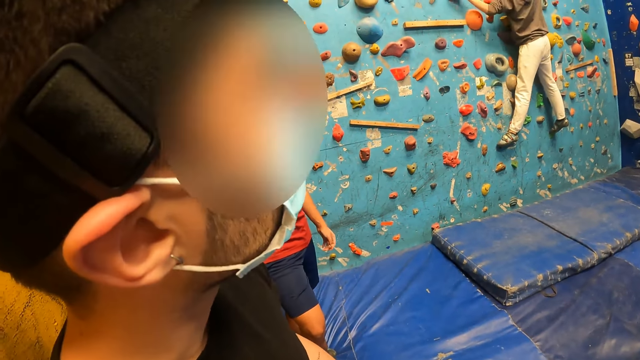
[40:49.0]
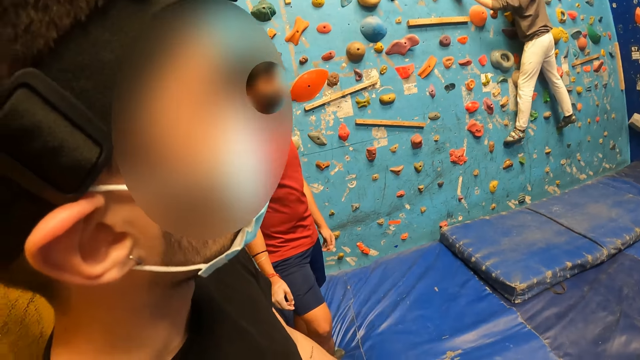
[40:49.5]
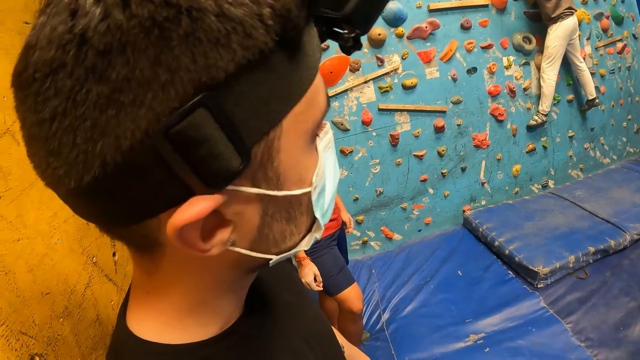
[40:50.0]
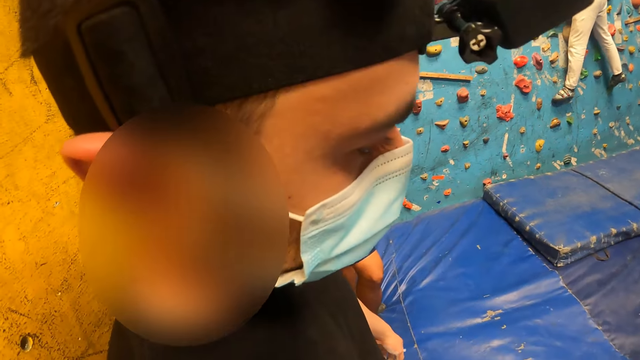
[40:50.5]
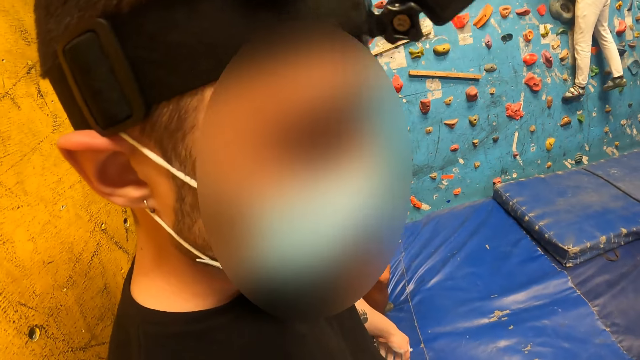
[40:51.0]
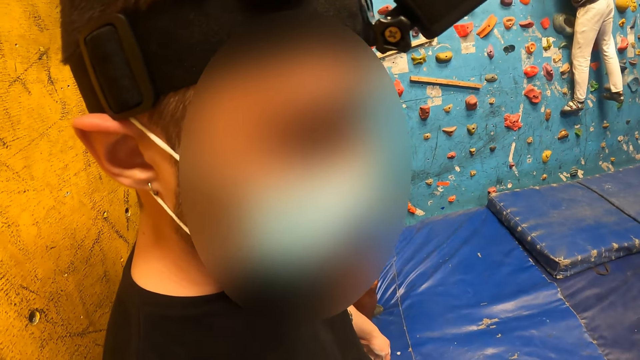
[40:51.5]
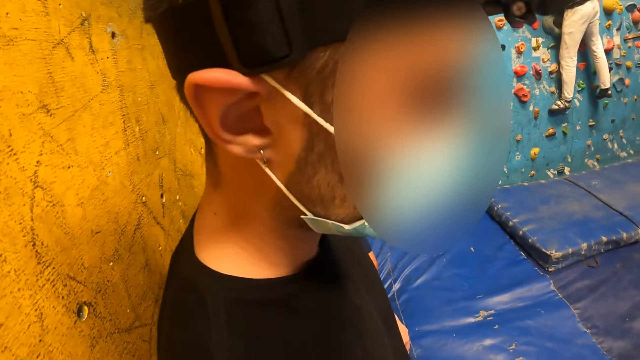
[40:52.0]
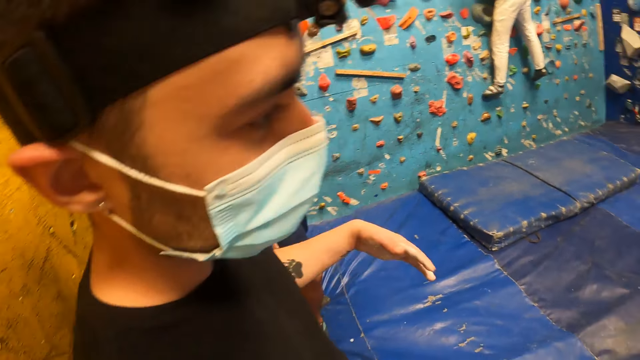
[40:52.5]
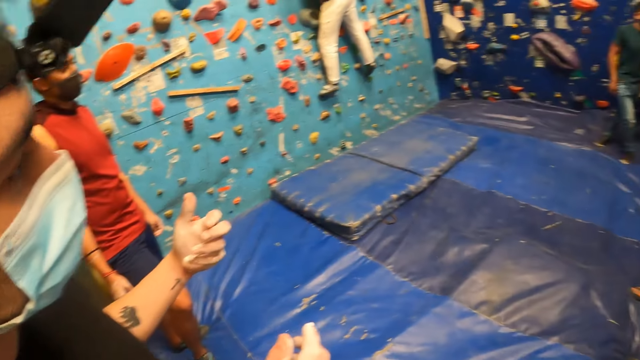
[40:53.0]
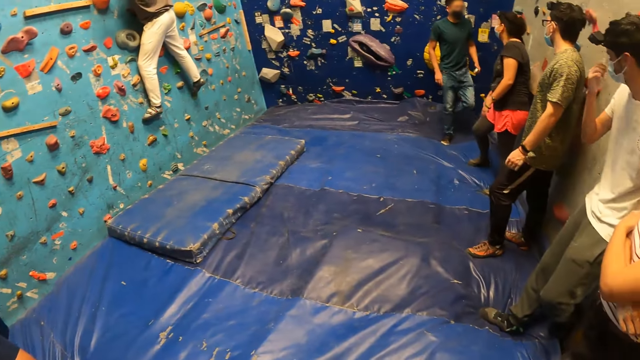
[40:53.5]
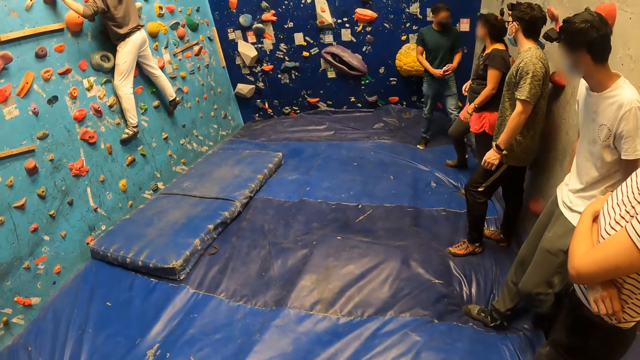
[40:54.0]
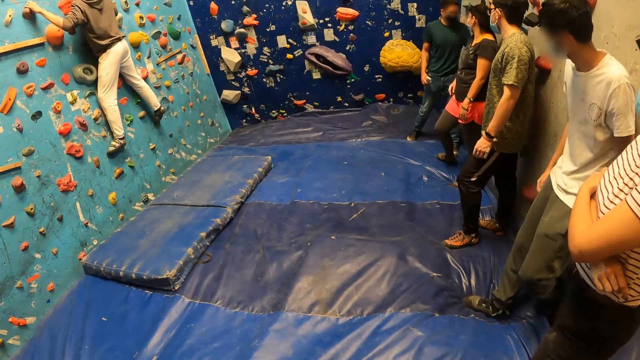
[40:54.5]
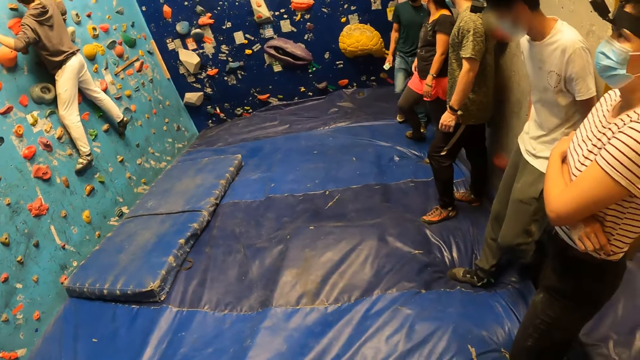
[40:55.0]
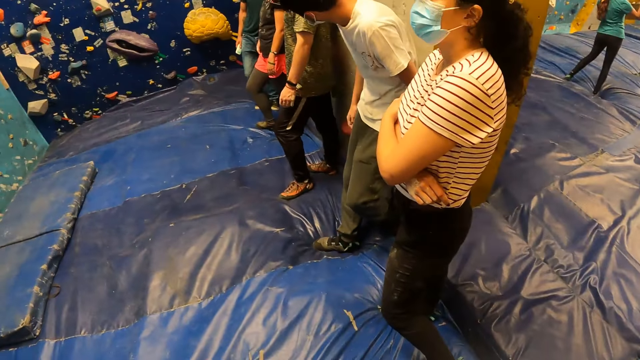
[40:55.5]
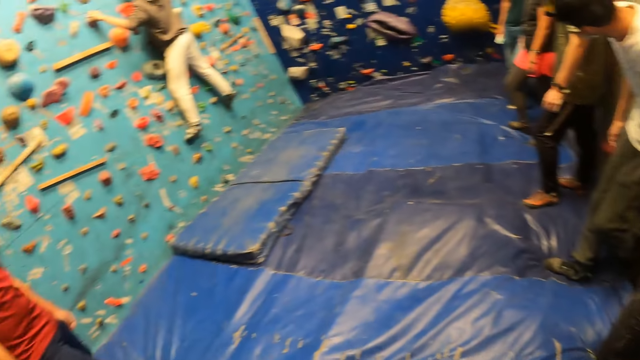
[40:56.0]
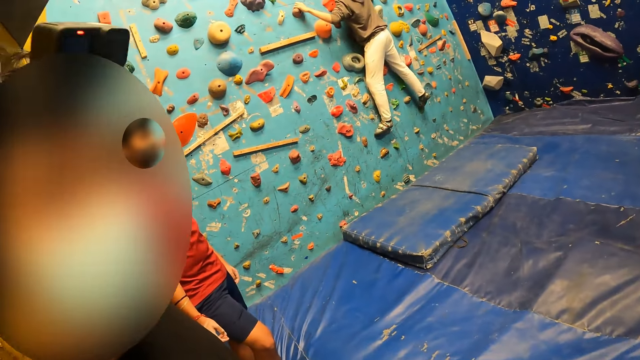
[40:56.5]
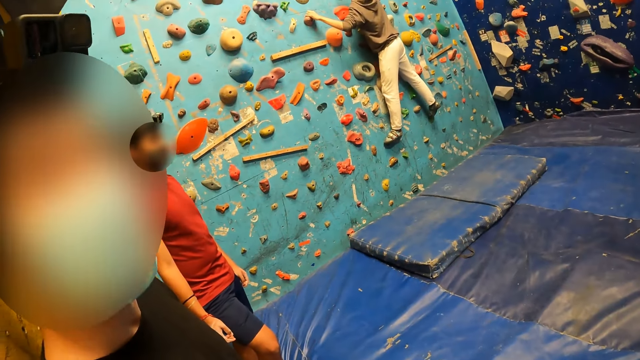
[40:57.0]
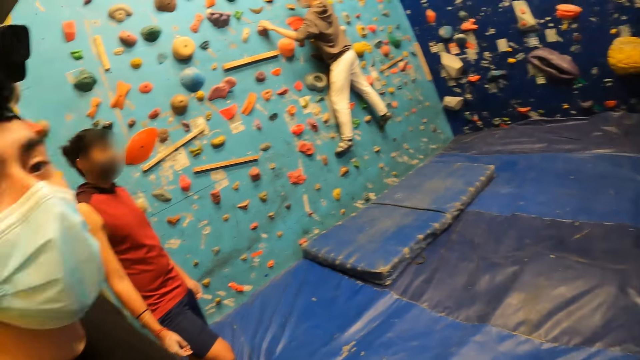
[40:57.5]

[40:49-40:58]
The camera wearer looks at a person. The person climbs the climbing wall. Another person moves his hands. The camera wearer looks around the room. A man walks towards a woman at the gym. A third person walks around the room. The camera wearer looks around the room.

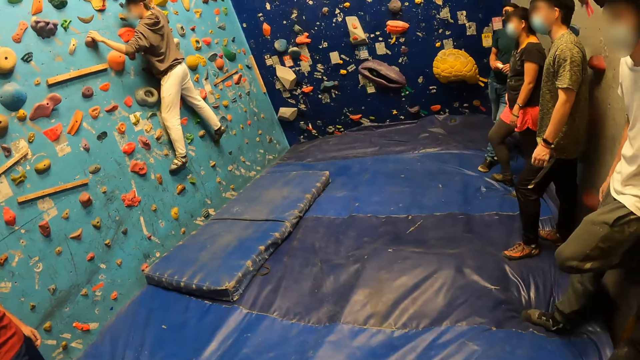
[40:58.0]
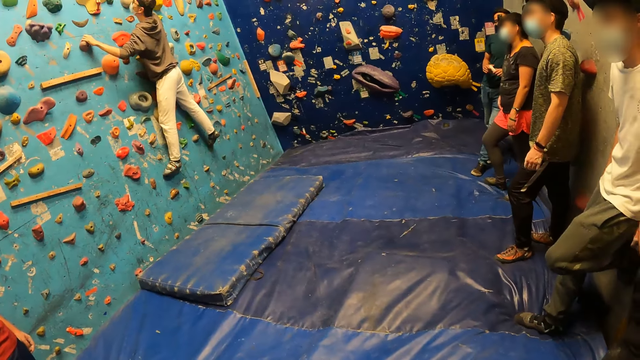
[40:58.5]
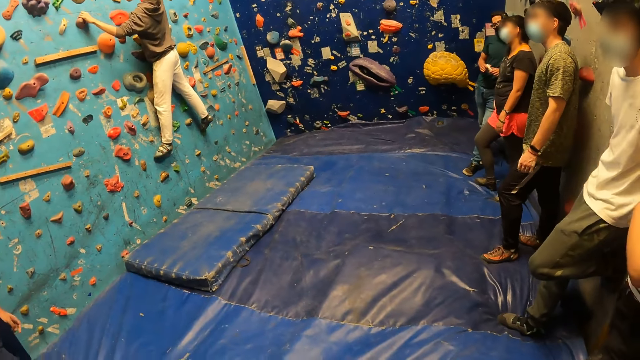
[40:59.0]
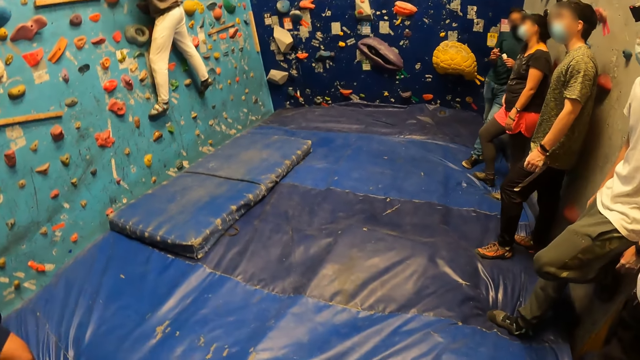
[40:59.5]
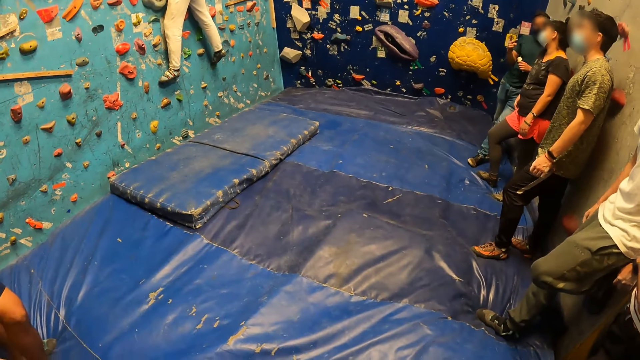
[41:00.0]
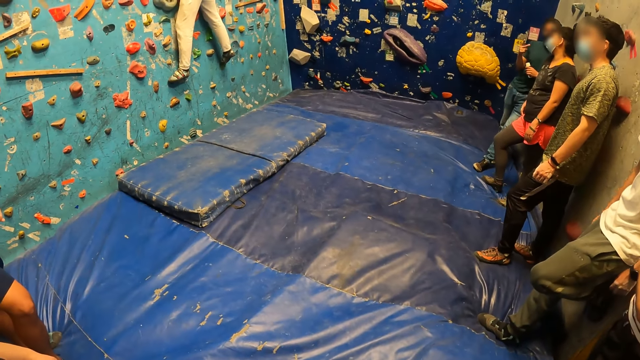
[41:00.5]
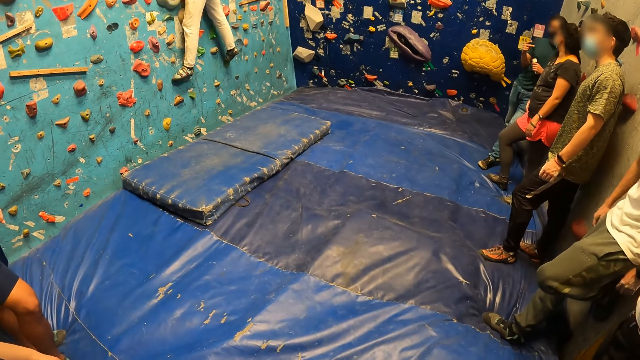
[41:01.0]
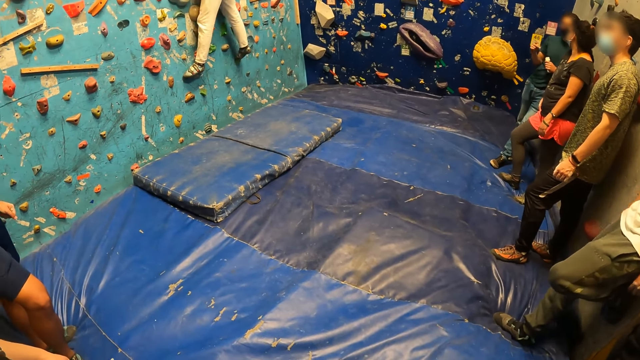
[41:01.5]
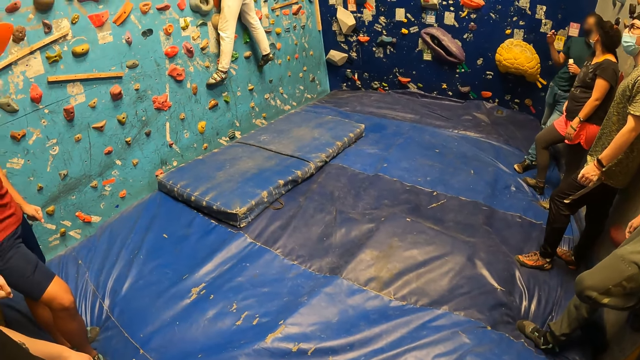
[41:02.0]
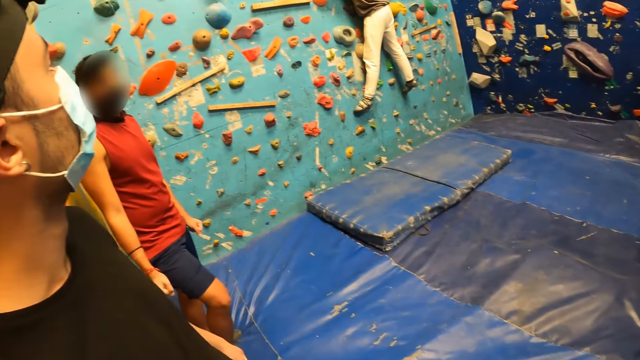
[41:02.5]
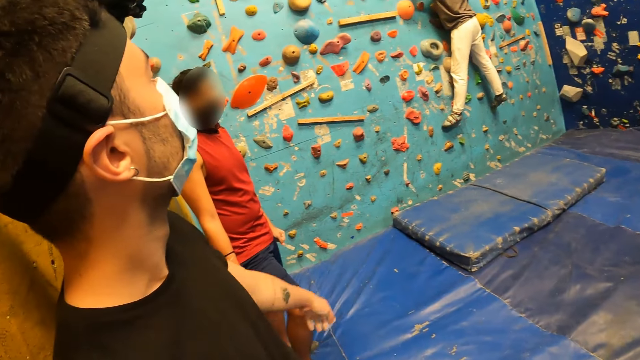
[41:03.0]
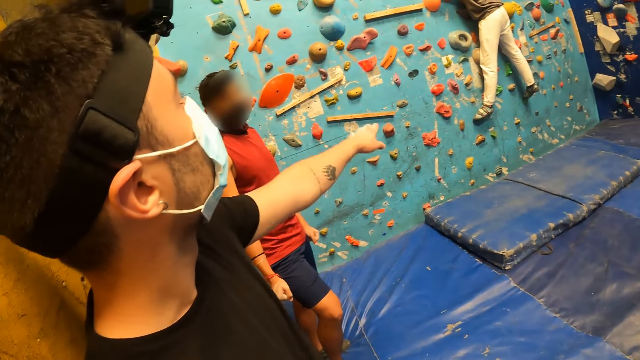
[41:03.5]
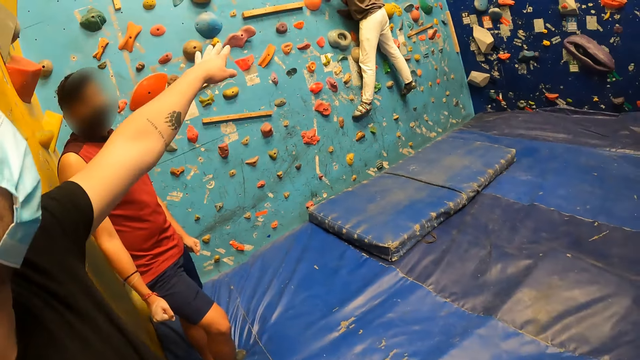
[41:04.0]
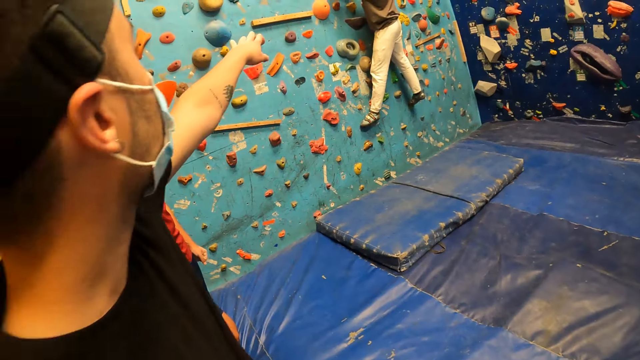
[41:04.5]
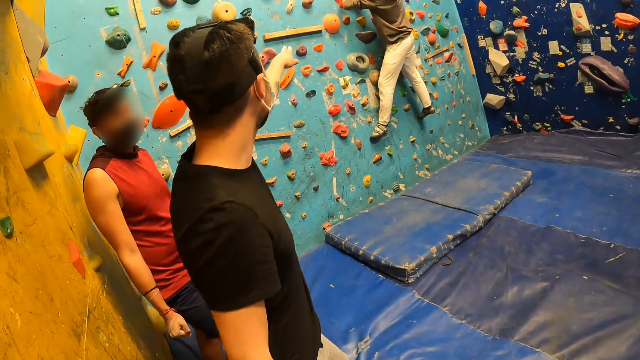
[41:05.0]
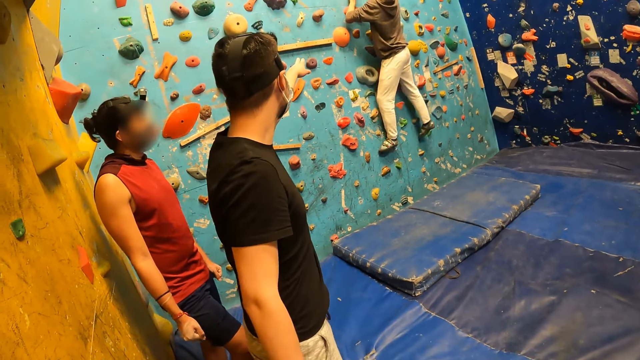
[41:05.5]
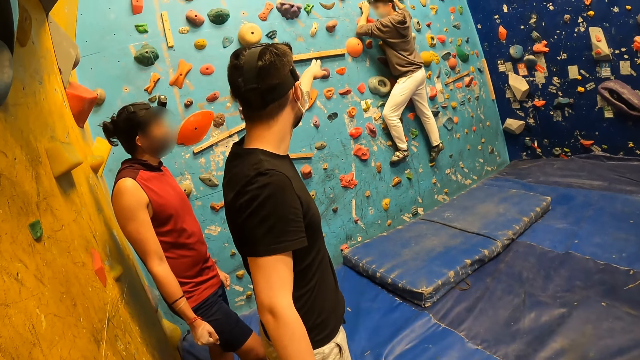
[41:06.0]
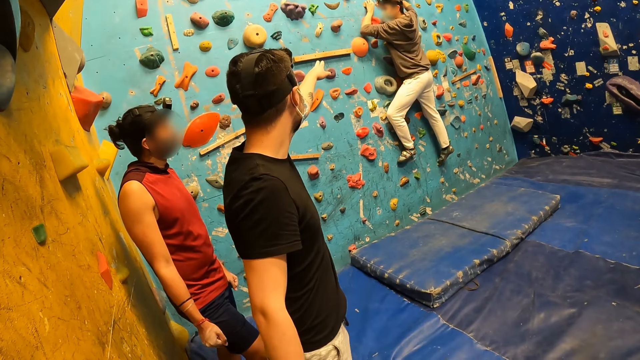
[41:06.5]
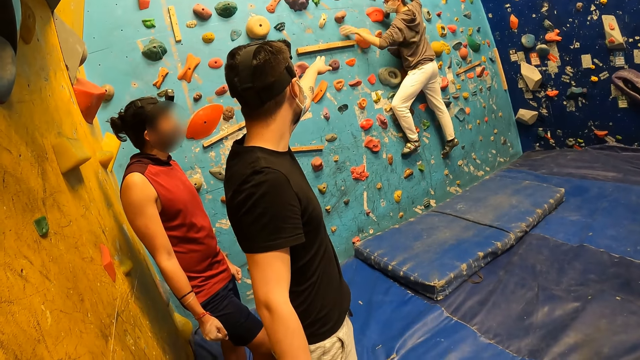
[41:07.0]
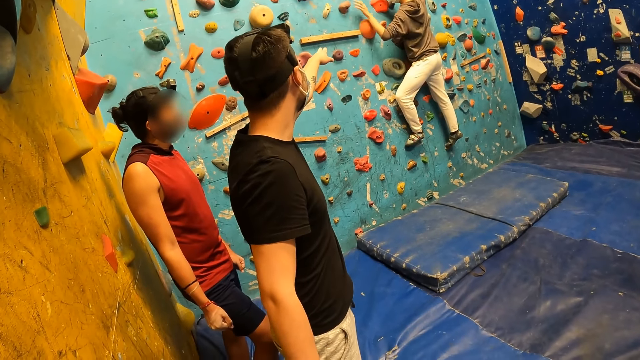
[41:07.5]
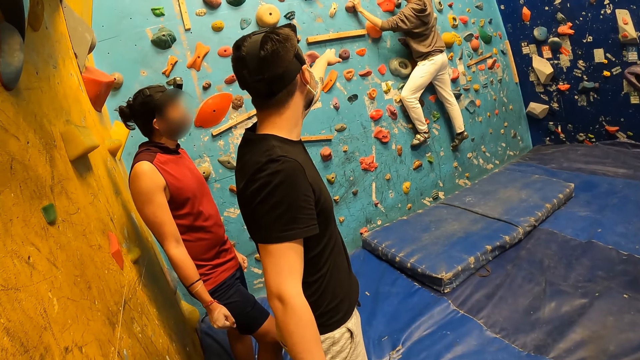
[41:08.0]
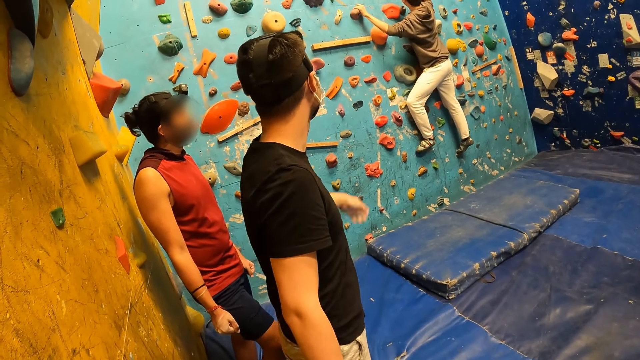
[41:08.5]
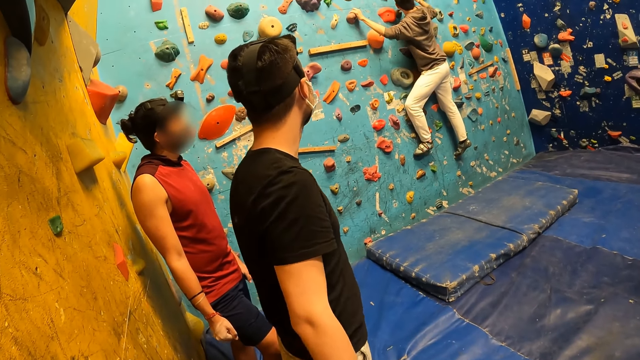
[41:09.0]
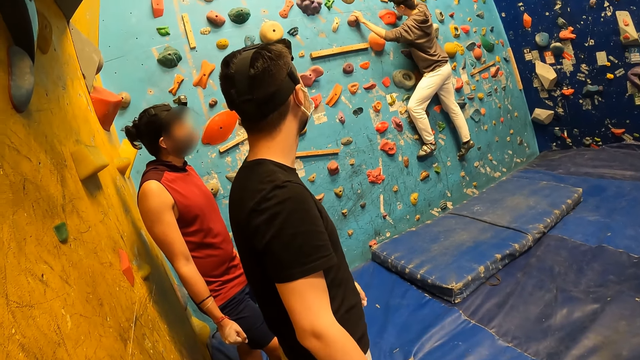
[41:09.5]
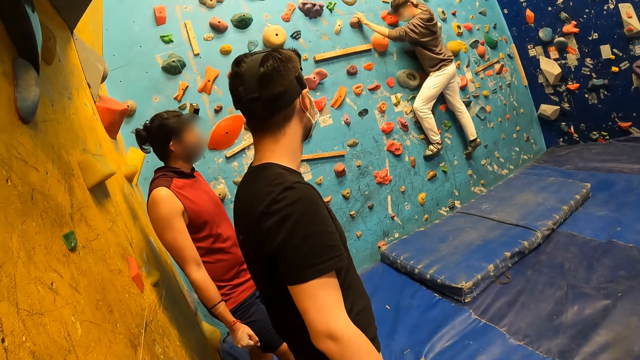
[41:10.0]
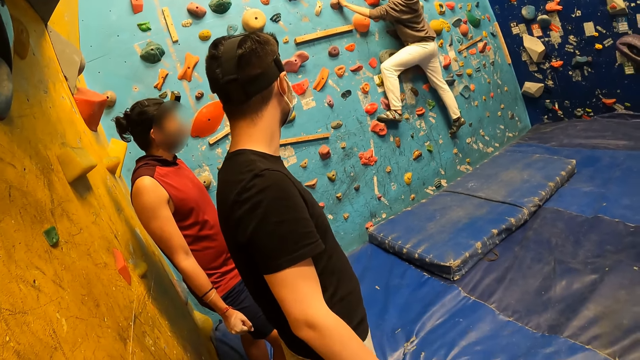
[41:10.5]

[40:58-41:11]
The camera wearer stares at a man. Another man interacts with a woman at the gym. A person moves his hand. The camera wearer looks around the room. Another person stretches his hand. A third man interacts with the first man at the gym. The other person moves forward. The first man climbs the bouldering wall at the gym.
